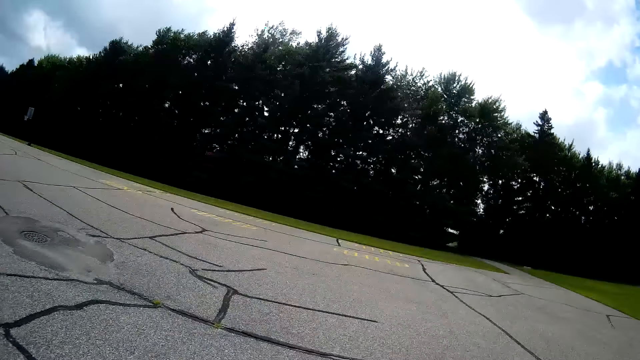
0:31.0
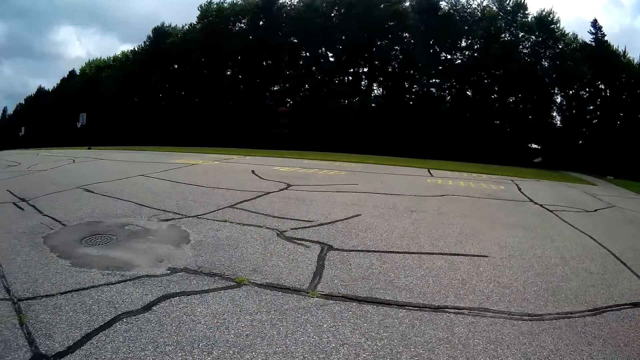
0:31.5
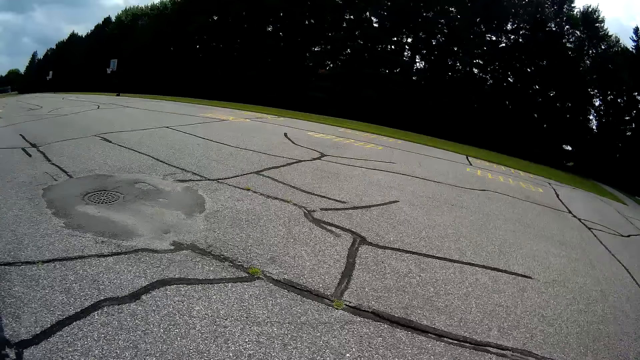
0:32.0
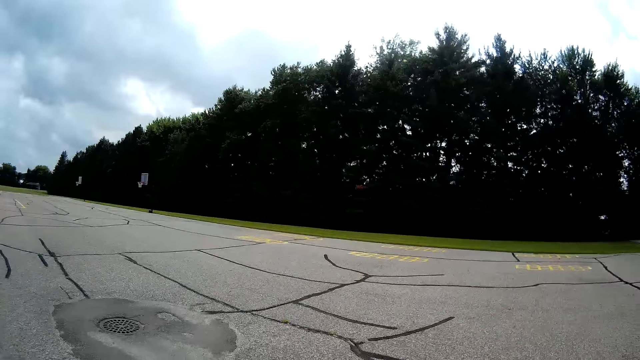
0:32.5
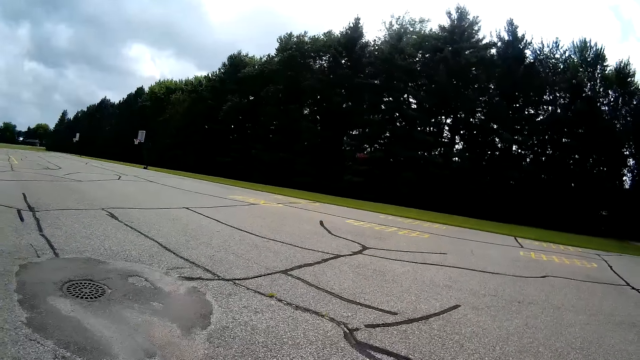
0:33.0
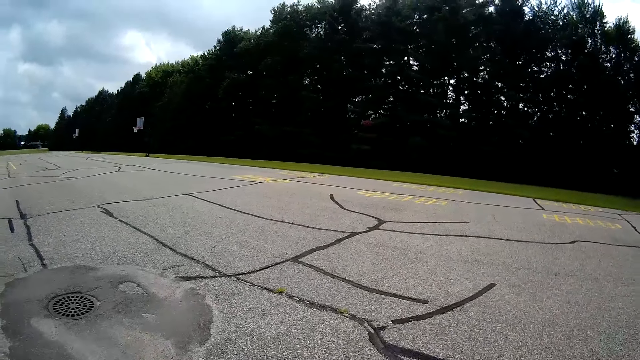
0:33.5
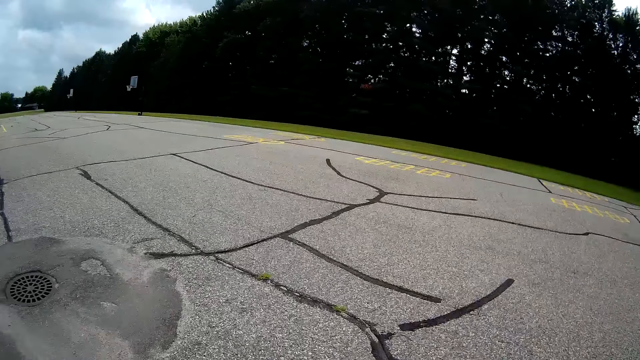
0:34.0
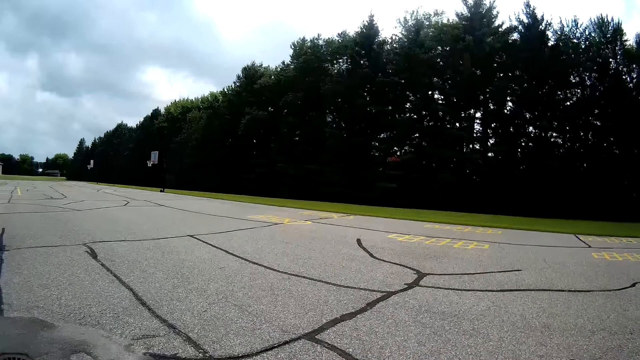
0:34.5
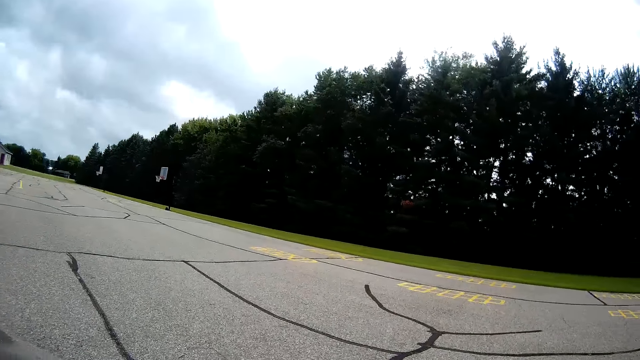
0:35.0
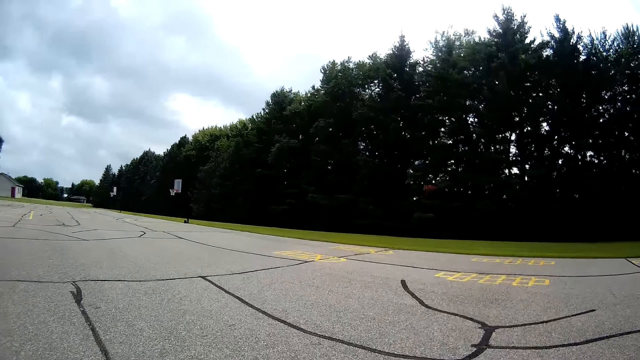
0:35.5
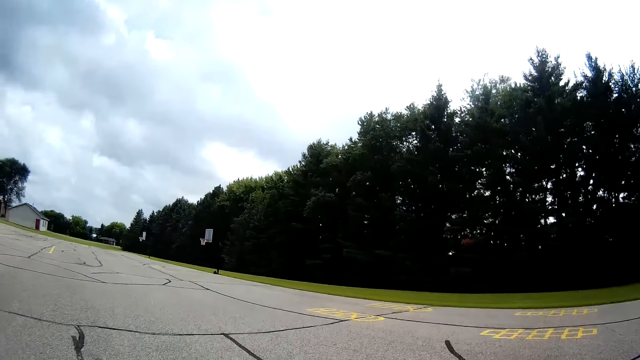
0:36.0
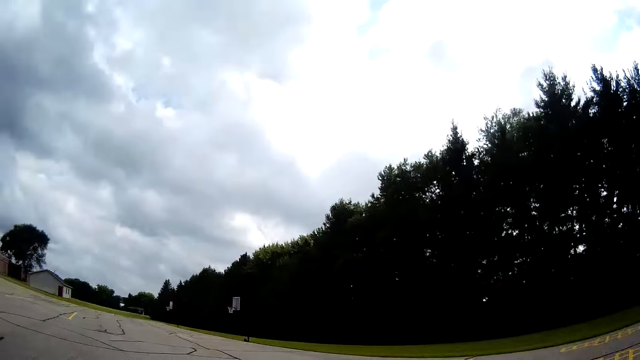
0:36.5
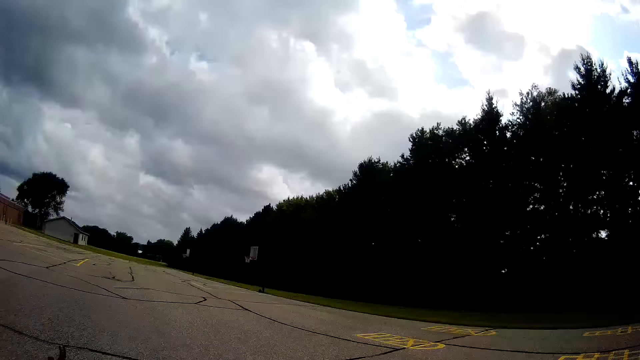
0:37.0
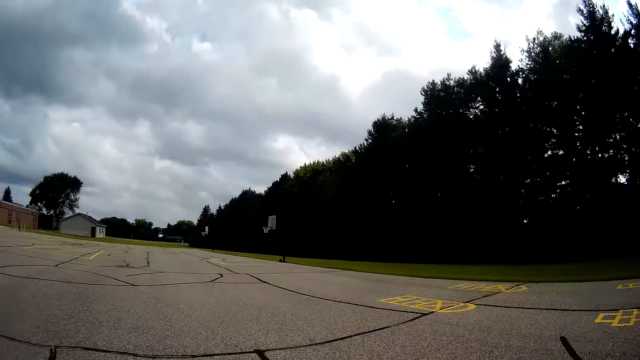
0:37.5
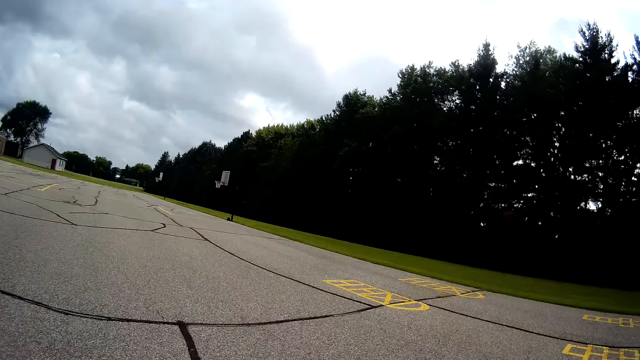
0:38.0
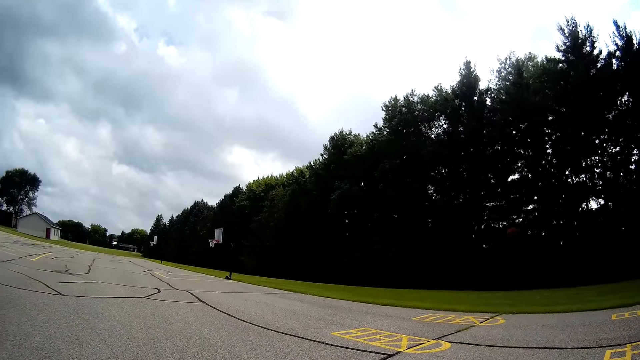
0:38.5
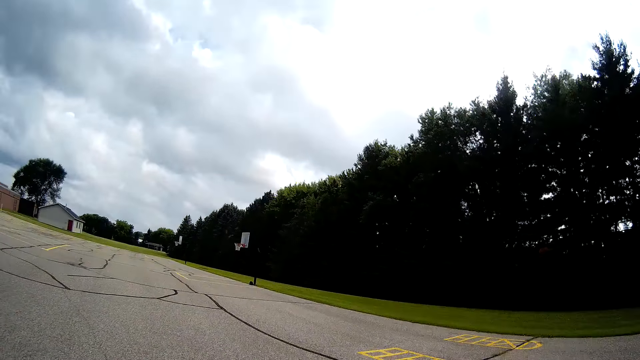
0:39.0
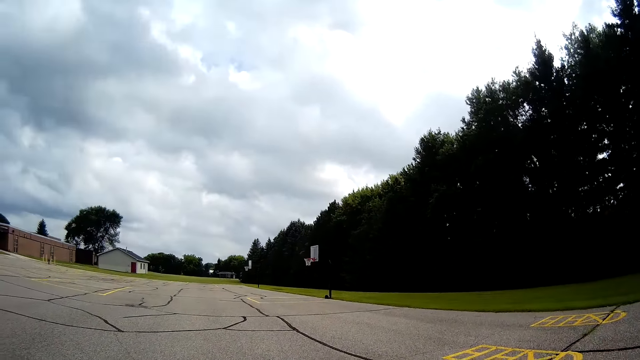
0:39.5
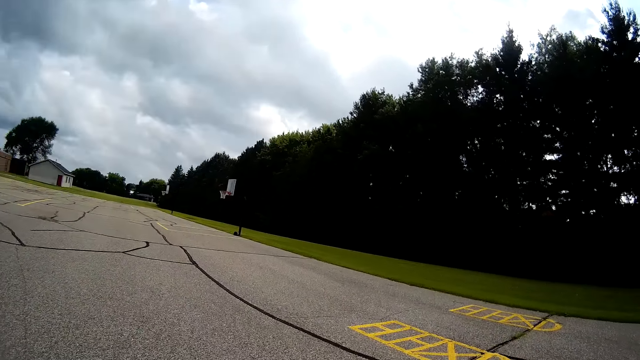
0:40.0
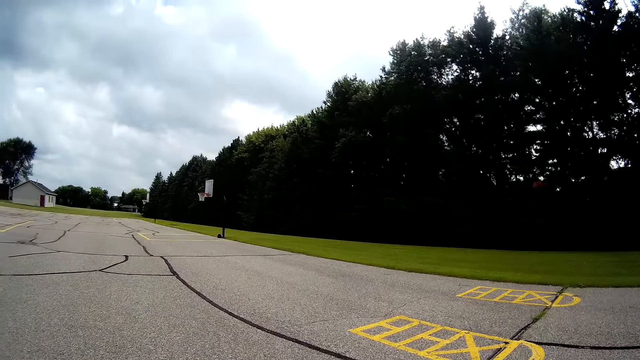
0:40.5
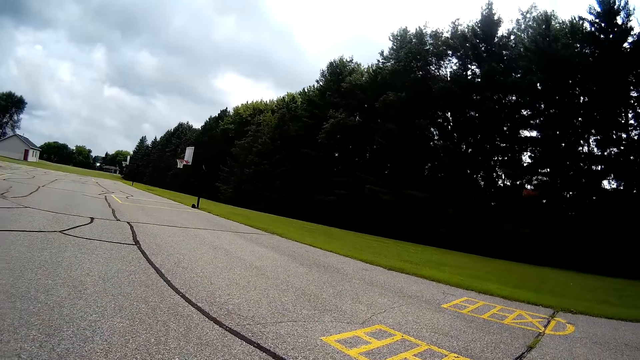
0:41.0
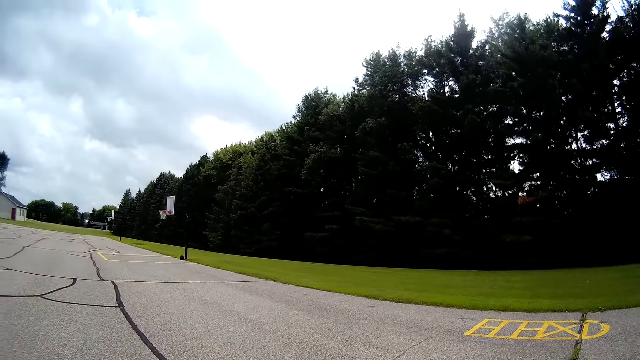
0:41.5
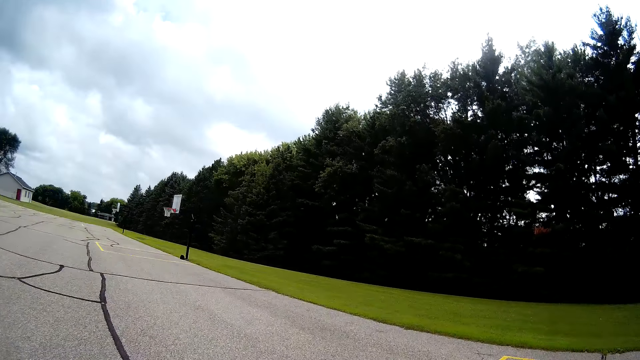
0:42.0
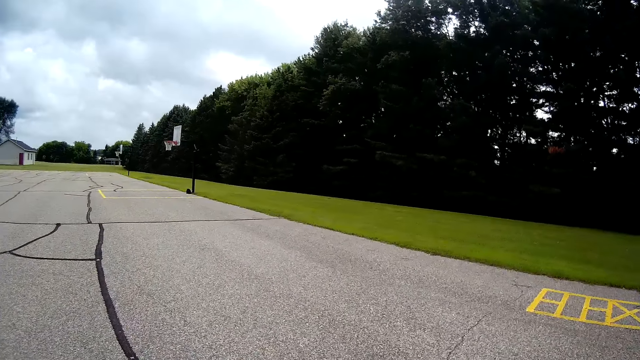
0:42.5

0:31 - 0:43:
The camera wearer walks towards the basketball stand.

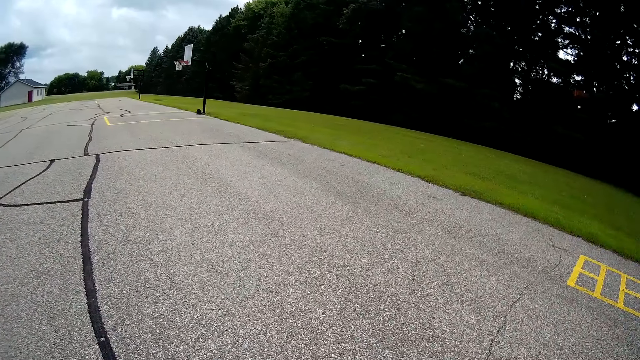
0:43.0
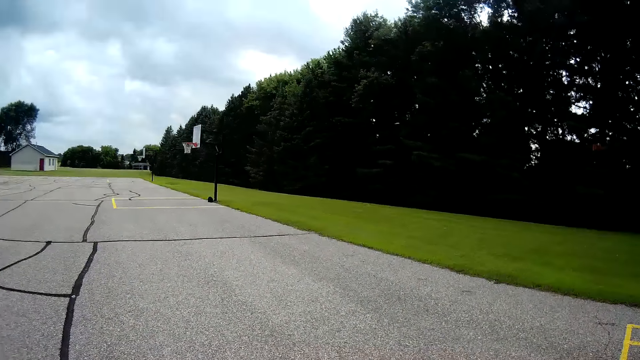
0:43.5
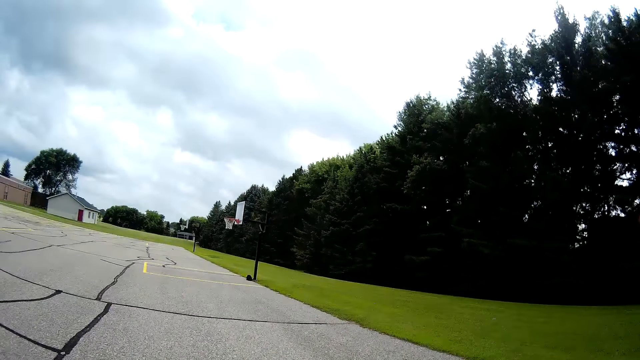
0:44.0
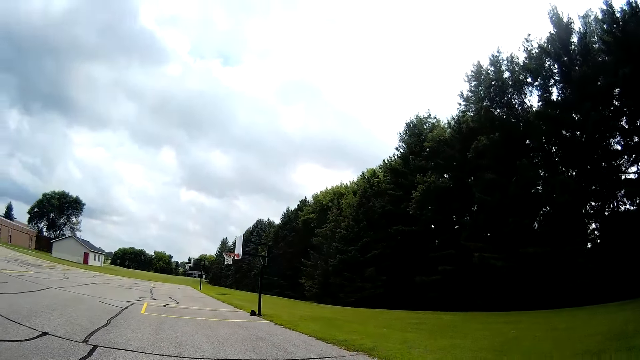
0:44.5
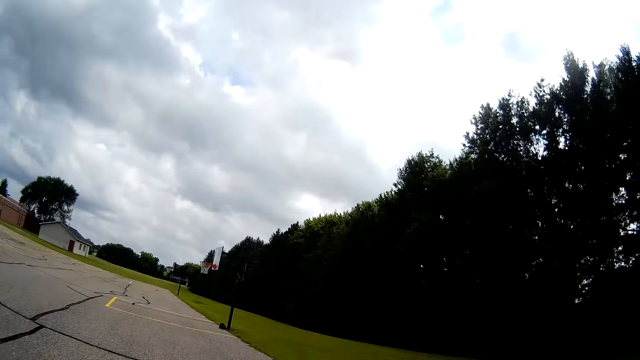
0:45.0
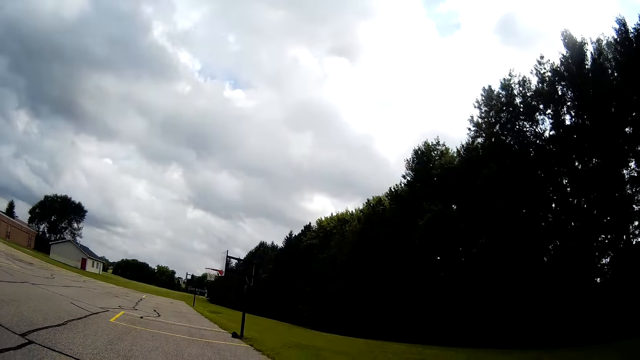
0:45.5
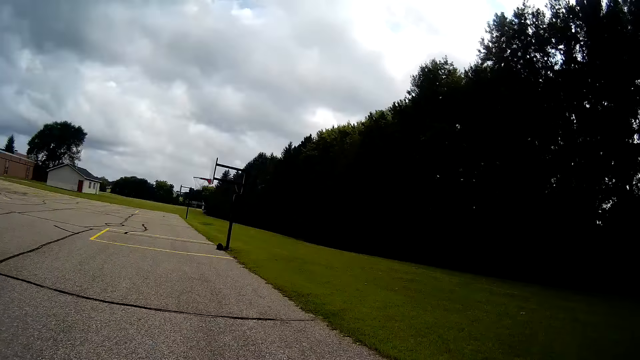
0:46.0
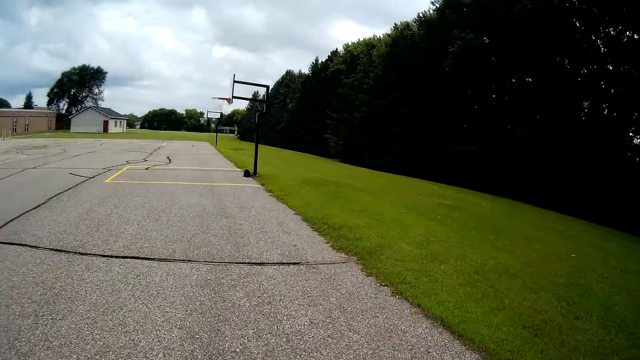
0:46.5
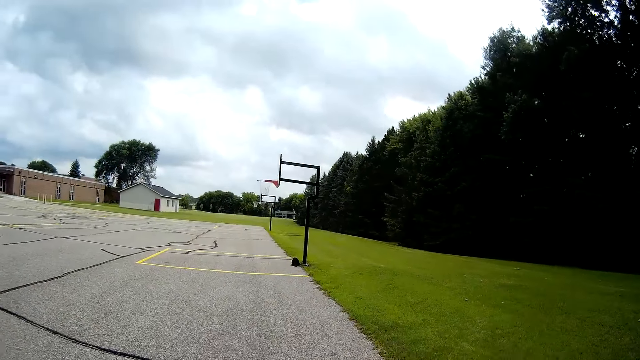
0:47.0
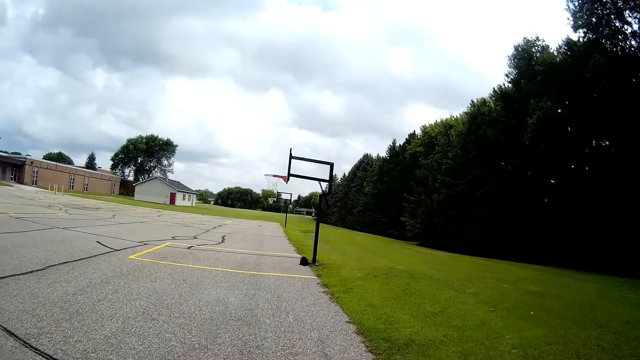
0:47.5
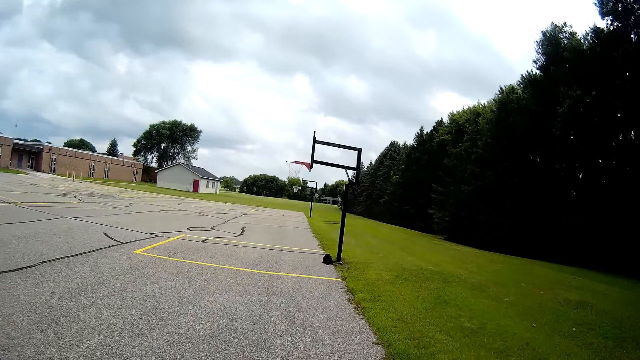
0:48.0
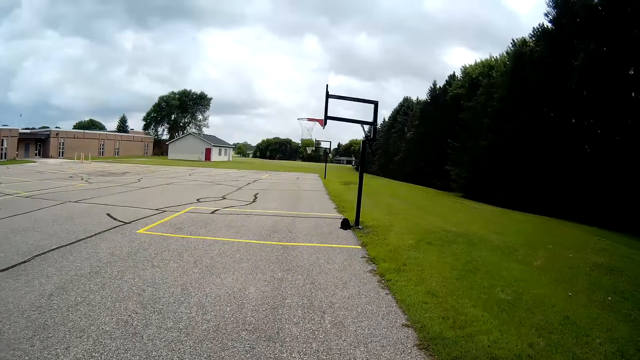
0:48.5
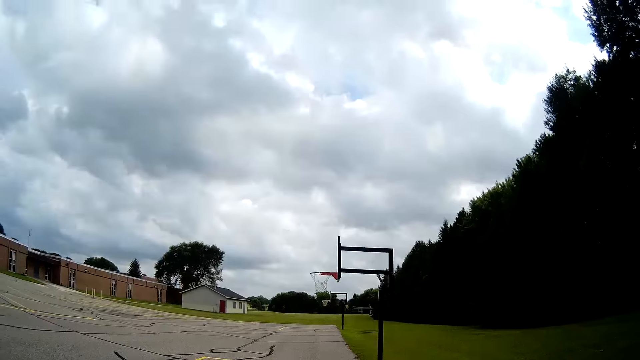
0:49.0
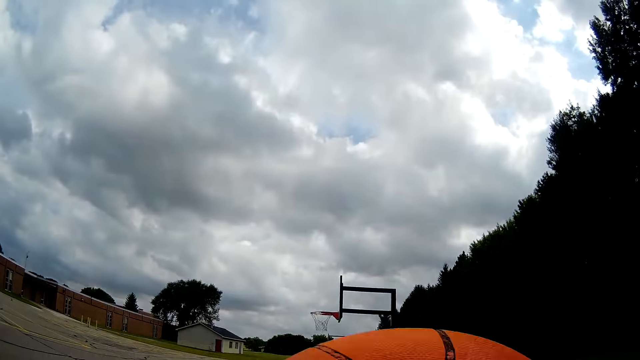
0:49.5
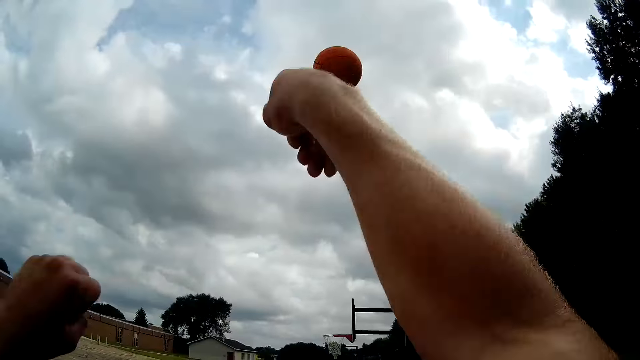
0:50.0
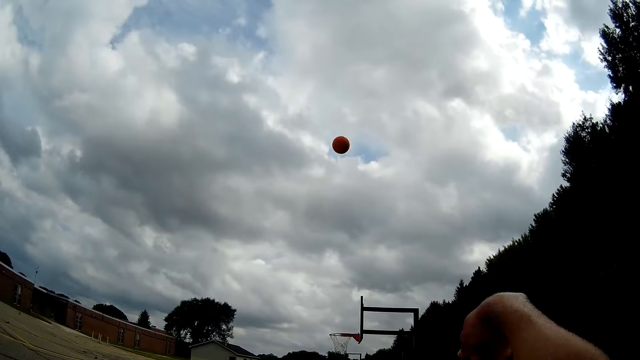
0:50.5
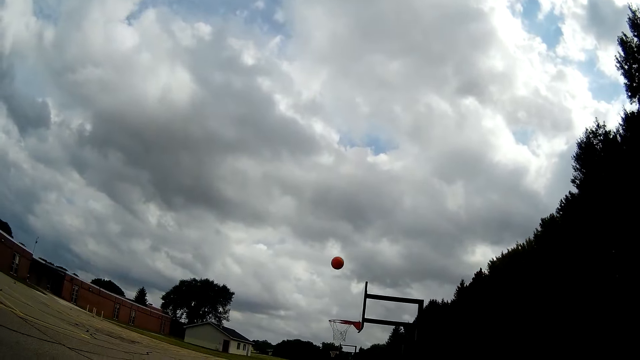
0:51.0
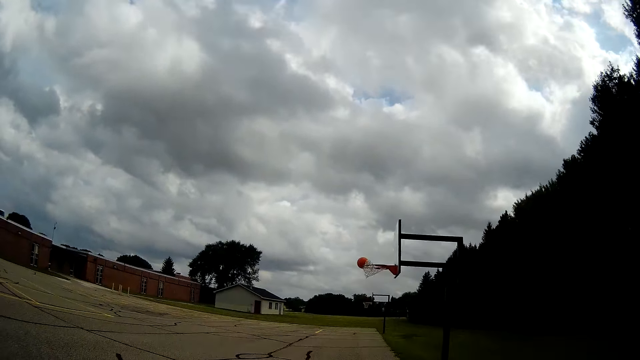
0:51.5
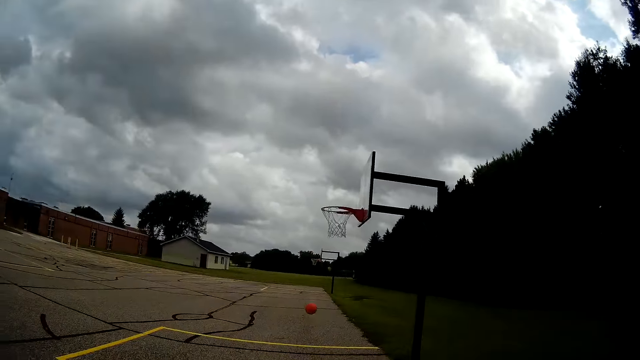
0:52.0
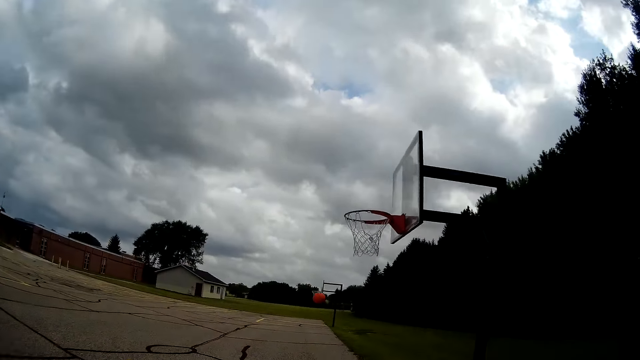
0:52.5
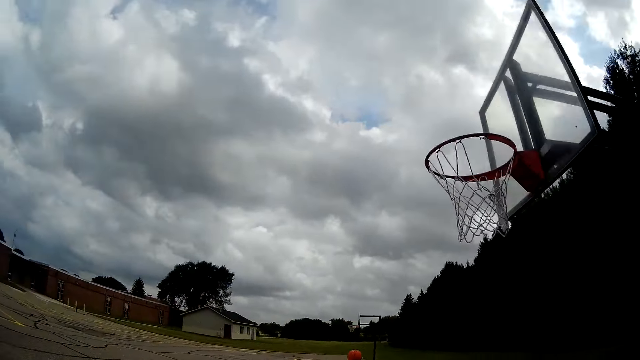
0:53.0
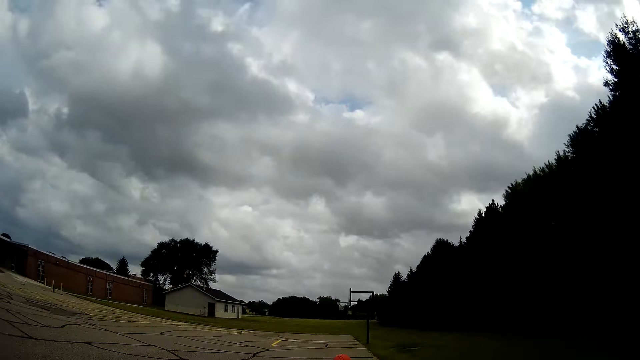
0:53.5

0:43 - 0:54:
The camera wearer bounces the ball on the ground. They play the basketball. They try throwing the ball through the basketball hoop. They run towards the ball.
